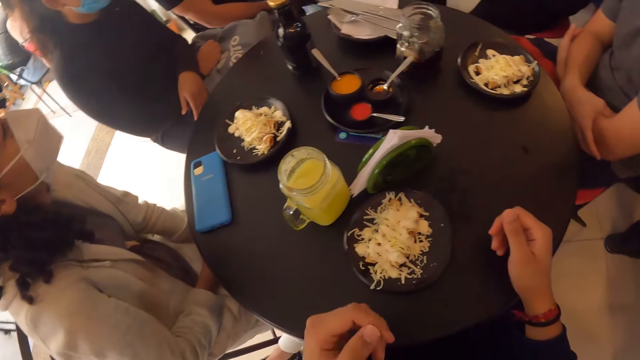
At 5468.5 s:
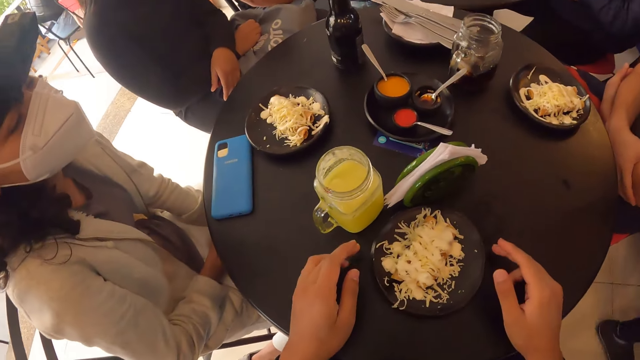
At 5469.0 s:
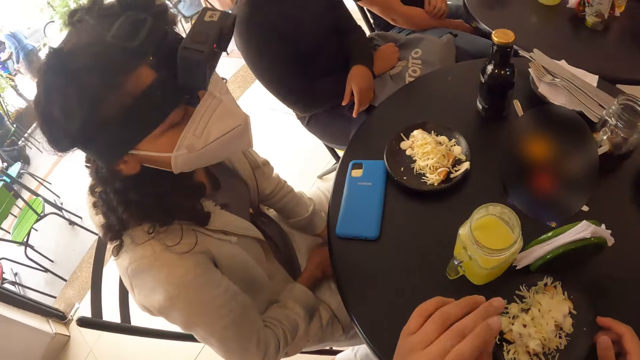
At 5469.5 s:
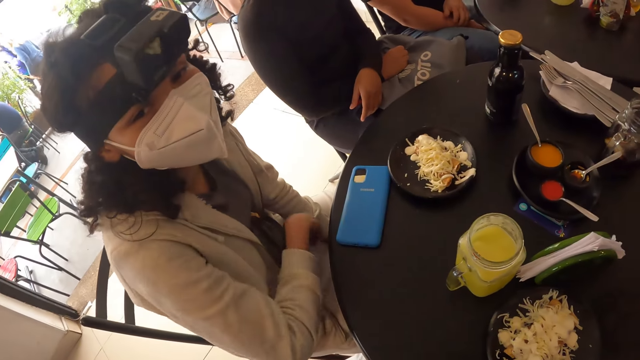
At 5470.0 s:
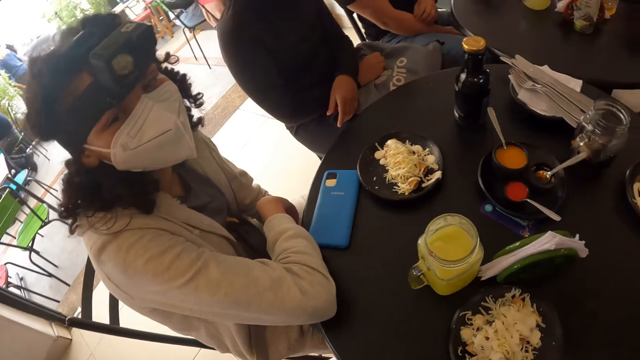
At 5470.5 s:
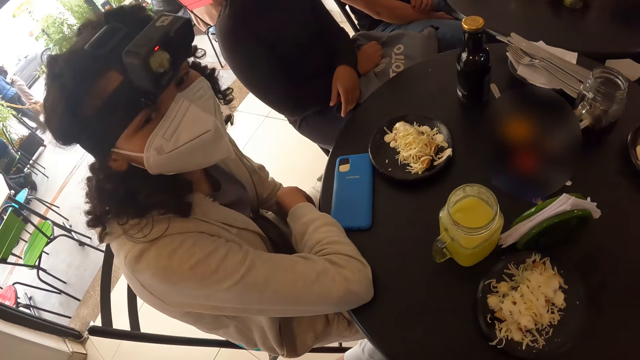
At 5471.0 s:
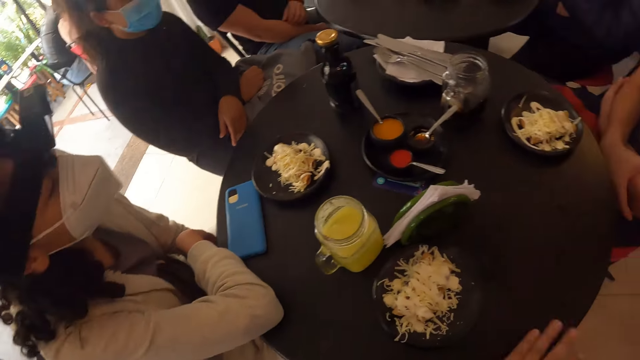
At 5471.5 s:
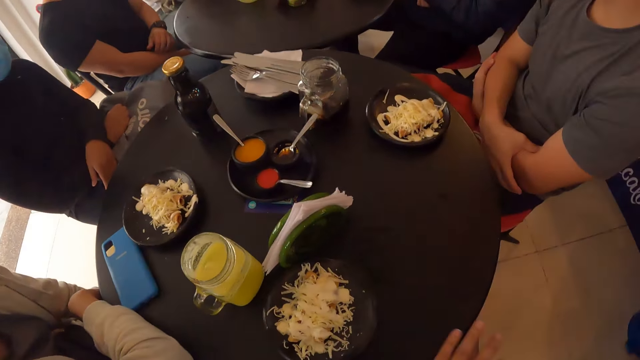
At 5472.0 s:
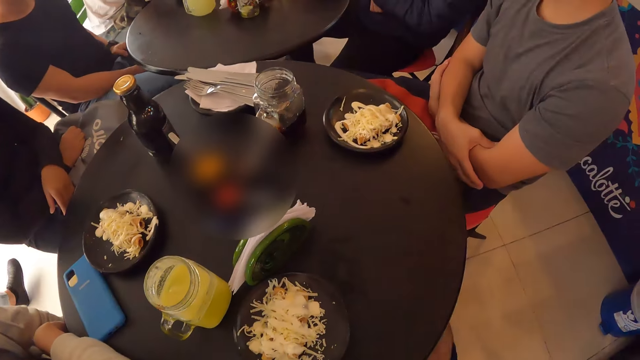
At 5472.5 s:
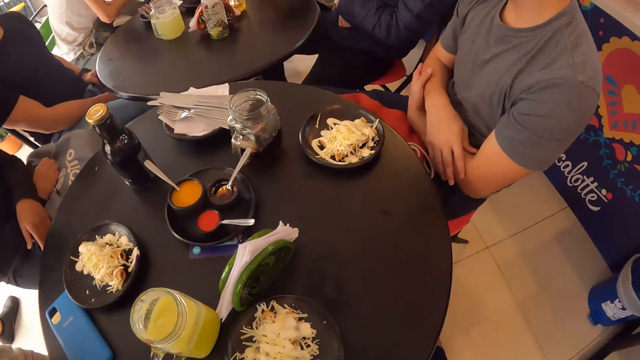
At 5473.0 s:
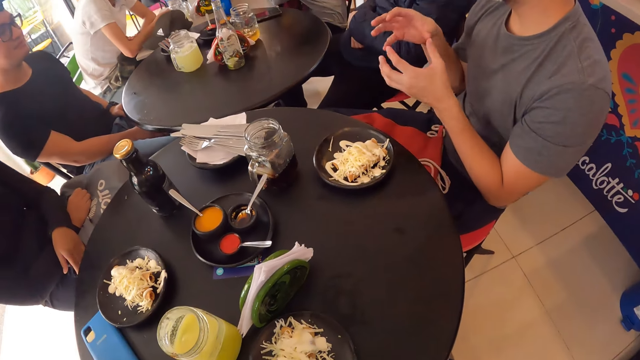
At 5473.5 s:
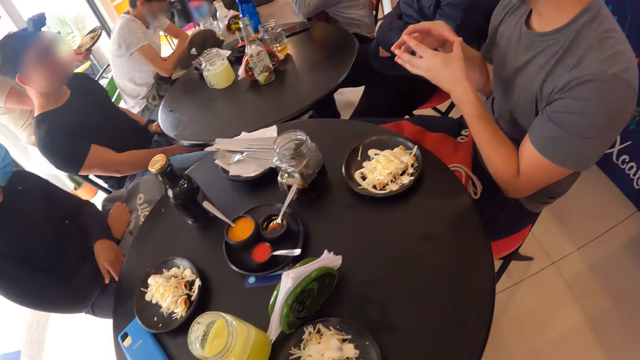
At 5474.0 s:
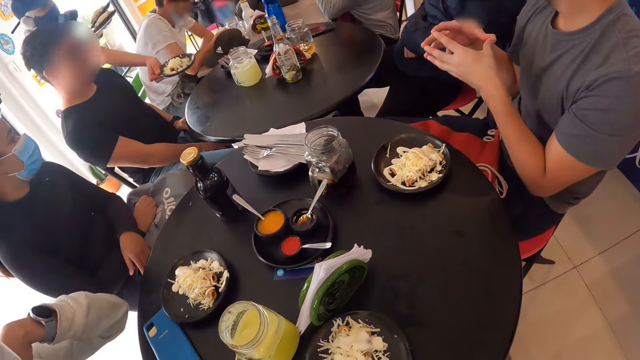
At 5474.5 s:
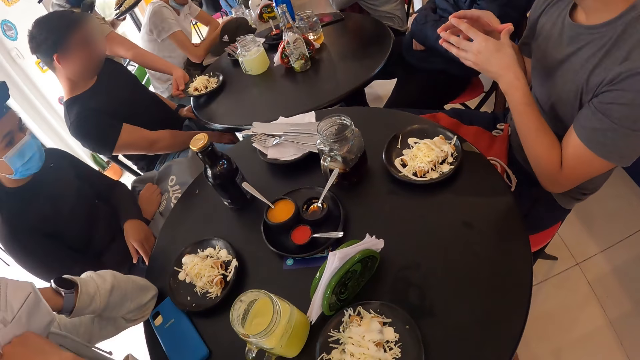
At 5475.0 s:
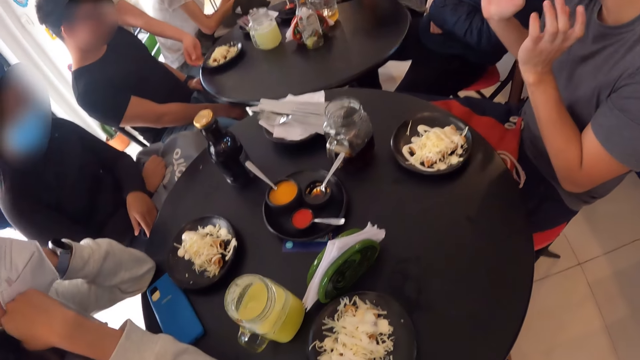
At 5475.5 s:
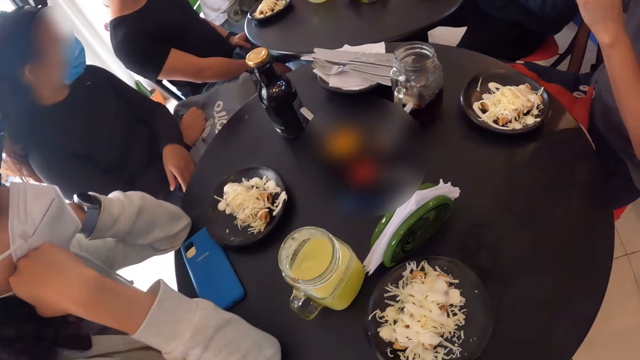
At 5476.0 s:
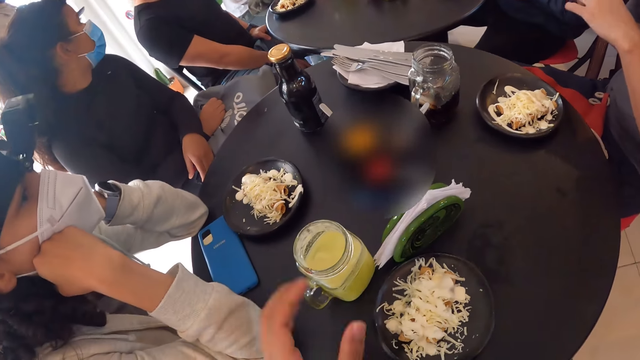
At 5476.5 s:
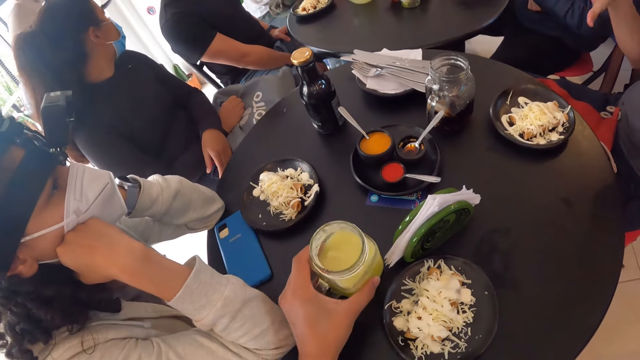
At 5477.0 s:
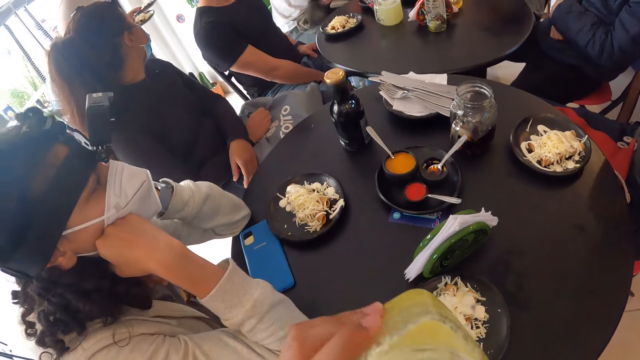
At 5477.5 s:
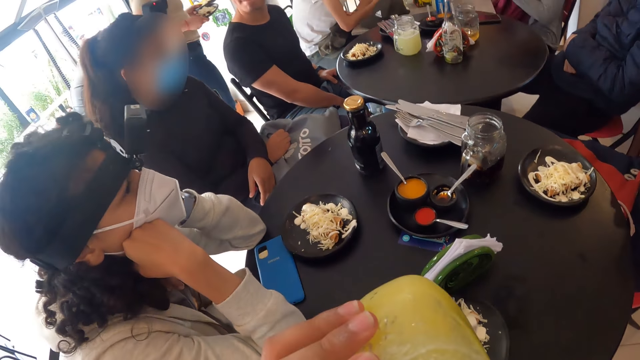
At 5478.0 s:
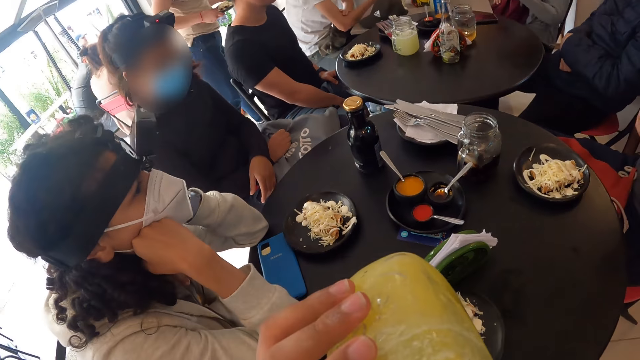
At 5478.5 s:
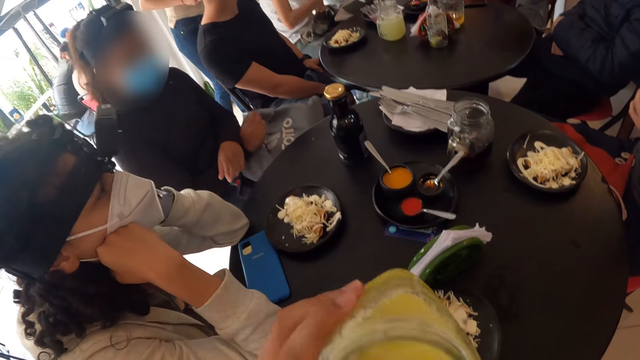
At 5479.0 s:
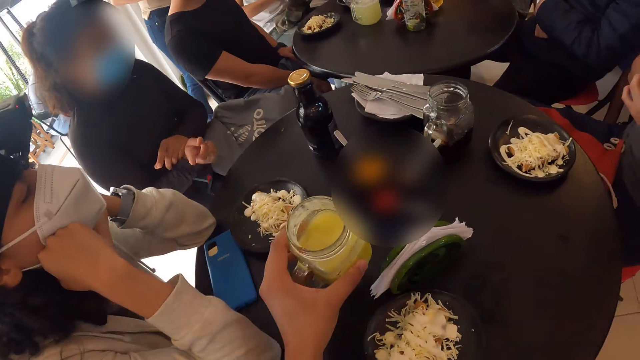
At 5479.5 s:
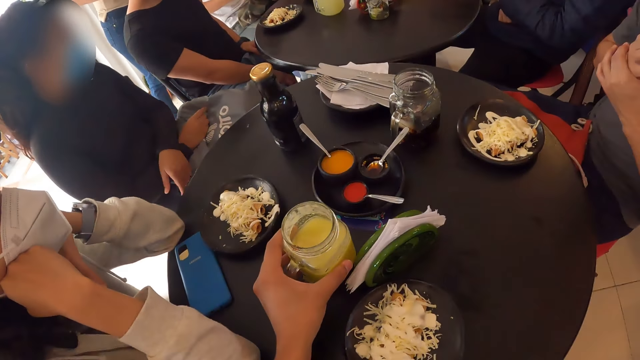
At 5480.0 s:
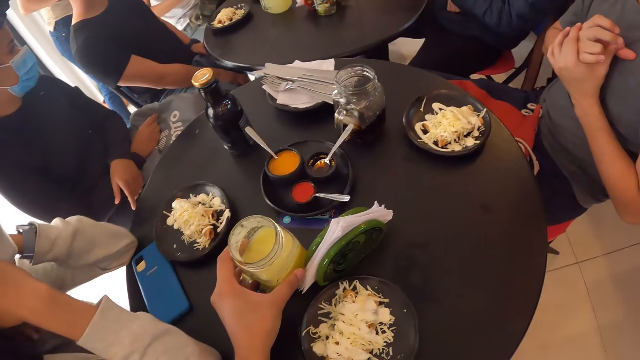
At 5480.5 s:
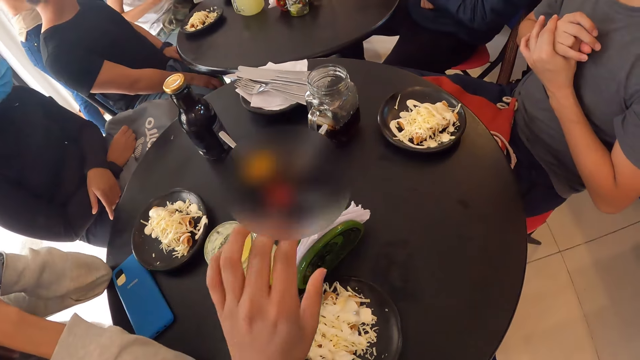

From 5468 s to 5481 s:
The camera wearer moves the plate and touches the plate on the table with both hands. A person interacts with the camera wearer. The camera wearer looks around. Another person interacts while moving hands. Another person brings food on the table. A woman drops a plate on the table with her right hand. The camera wearer picks the mug from the table with his left hand. He drinks something. Another person walks around. The camera wearer drops the mug on the table with his left hand.

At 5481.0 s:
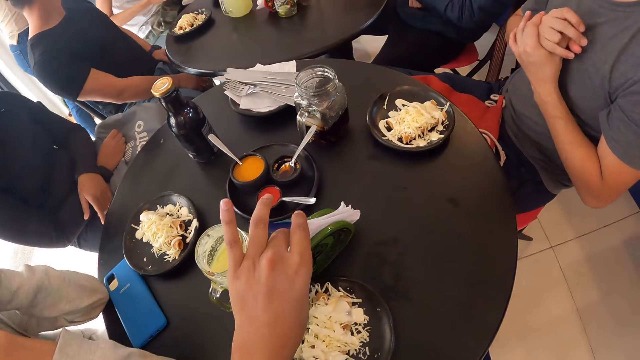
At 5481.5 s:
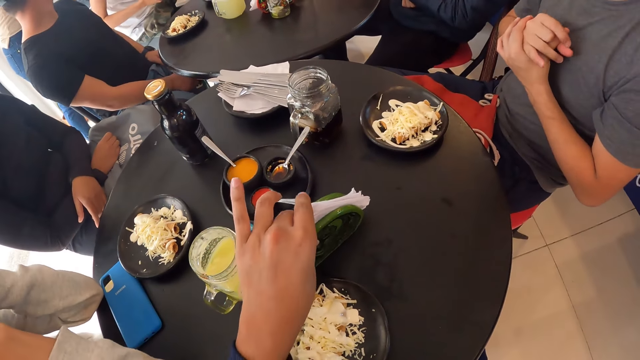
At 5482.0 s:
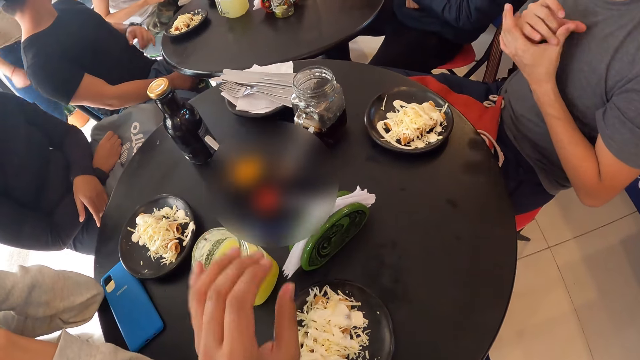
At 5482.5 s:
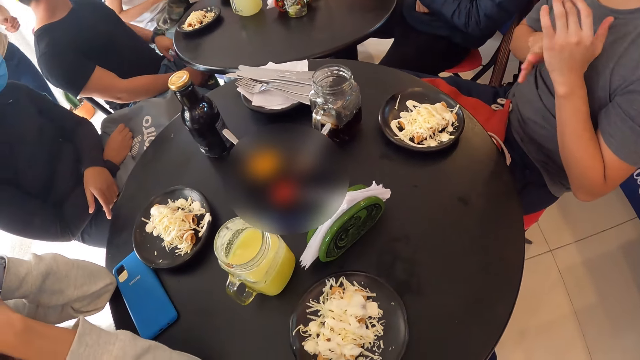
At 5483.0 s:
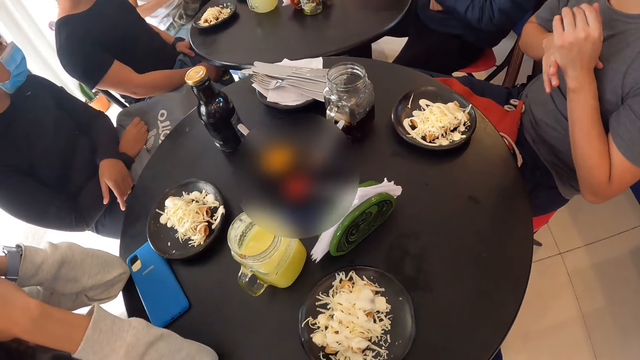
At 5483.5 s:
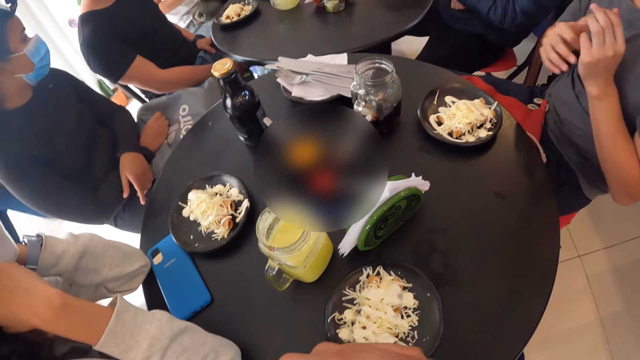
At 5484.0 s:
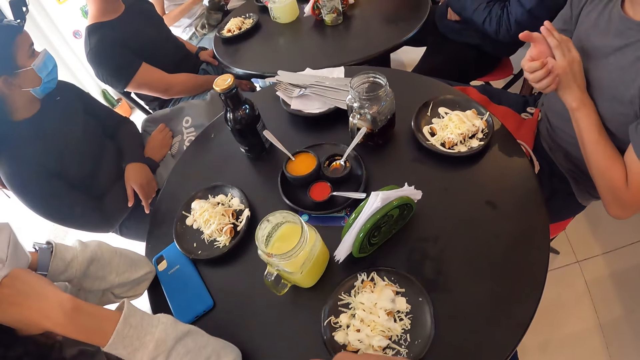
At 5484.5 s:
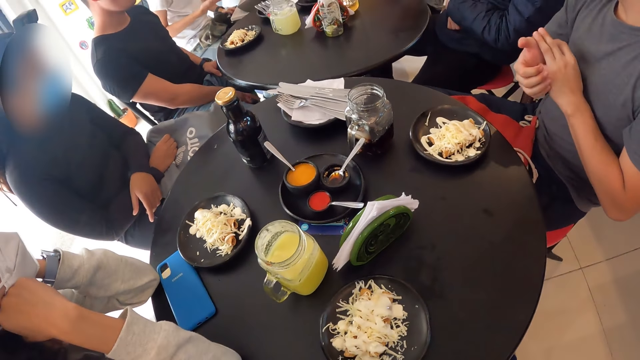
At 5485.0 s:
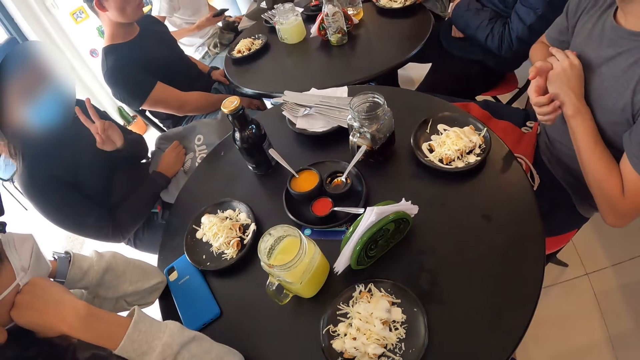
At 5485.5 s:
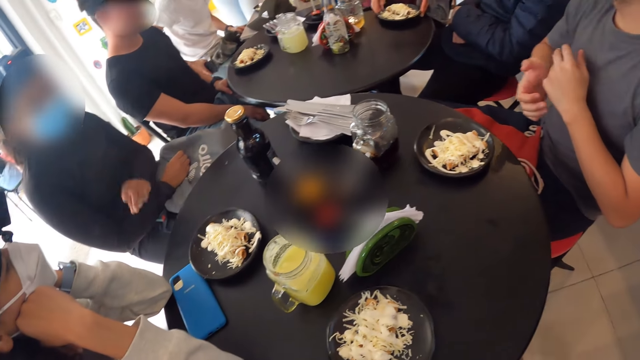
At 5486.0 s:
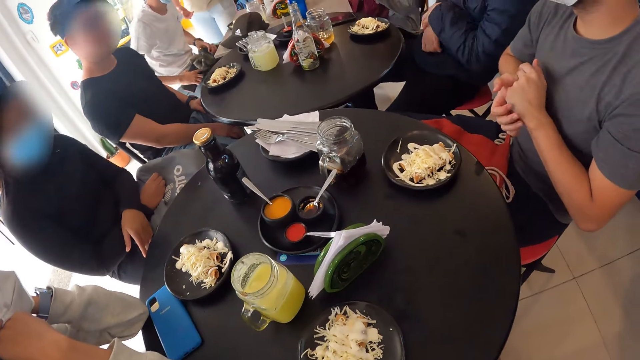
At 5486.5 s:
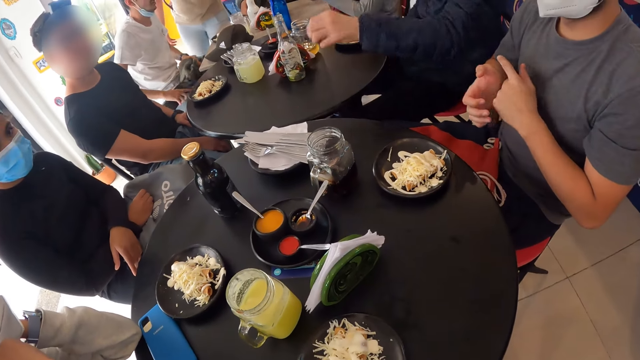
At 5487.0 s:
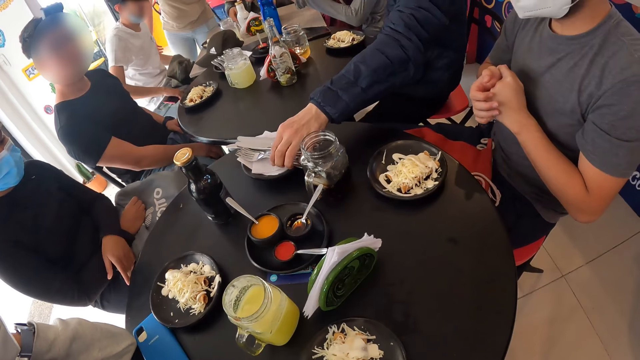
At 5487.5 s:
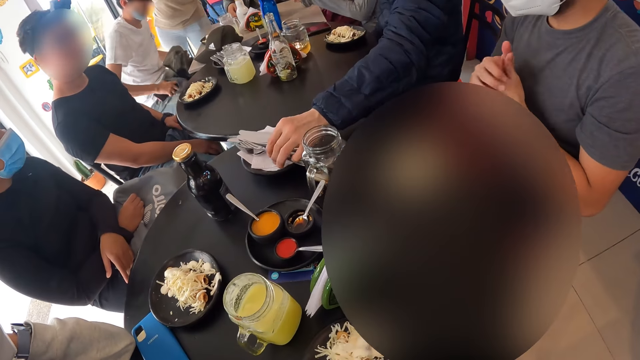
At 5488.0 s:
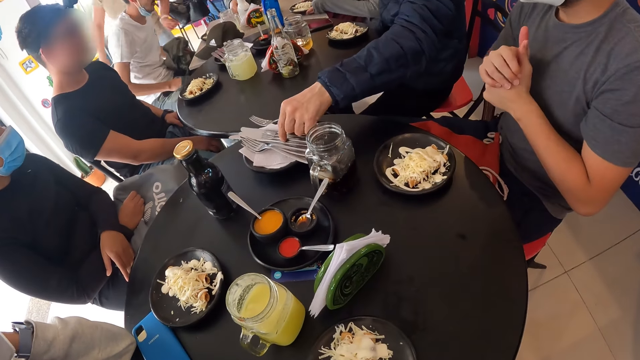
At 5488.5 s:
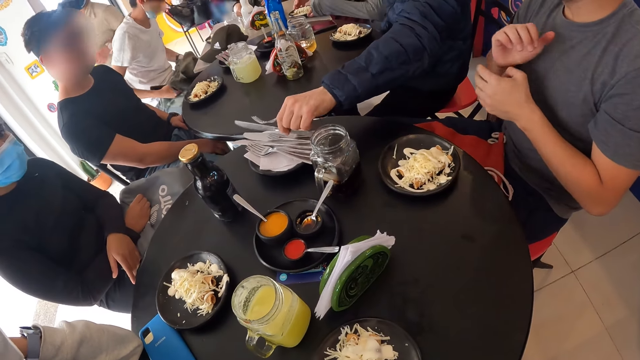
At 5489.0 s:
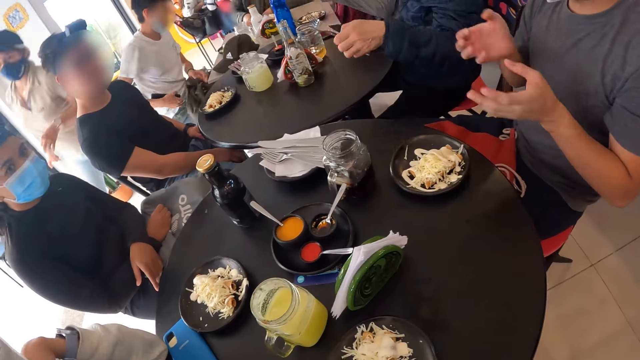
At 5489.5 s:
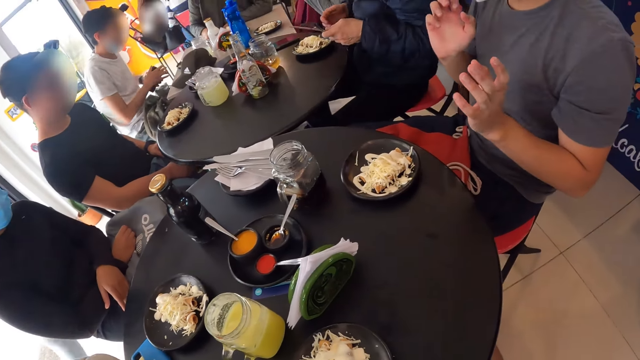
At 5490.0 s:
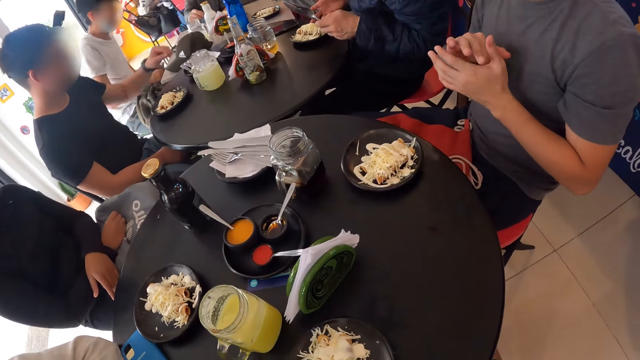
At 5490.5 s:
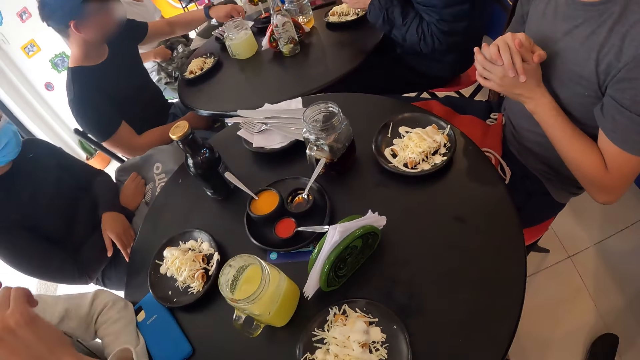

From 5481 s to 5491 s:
The camera wearer adjusts the serviette container on the table with his left hand. A person moves around. Another person holds hands together and stretches fingers. A man picks some cutlery, a fork and knife, from a plate with his left hand. Another person walks around. The second person holds hands together again.
